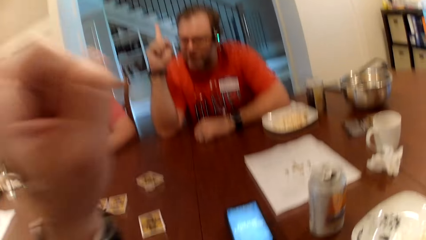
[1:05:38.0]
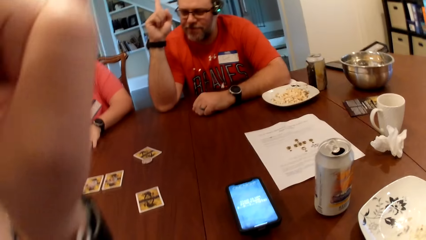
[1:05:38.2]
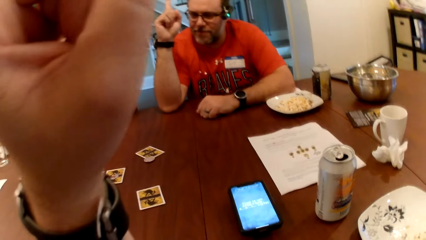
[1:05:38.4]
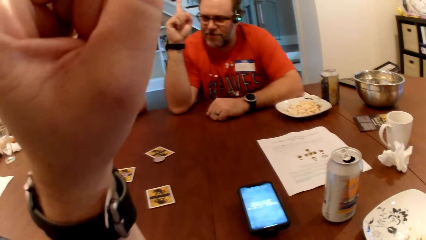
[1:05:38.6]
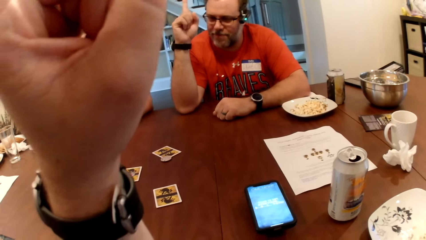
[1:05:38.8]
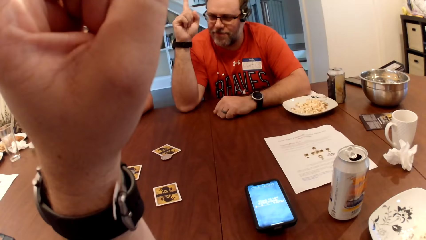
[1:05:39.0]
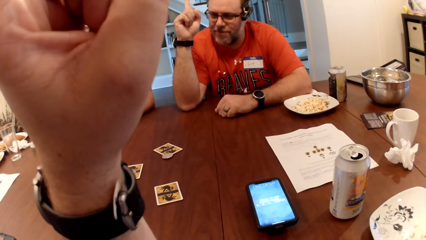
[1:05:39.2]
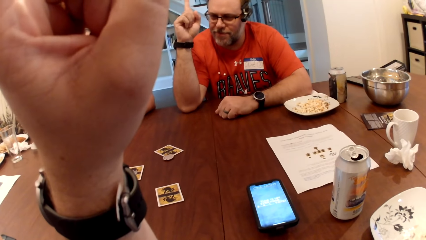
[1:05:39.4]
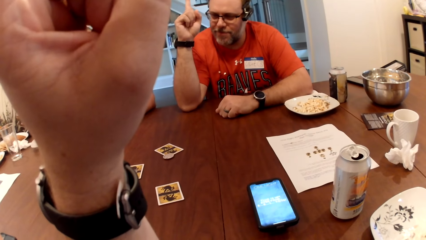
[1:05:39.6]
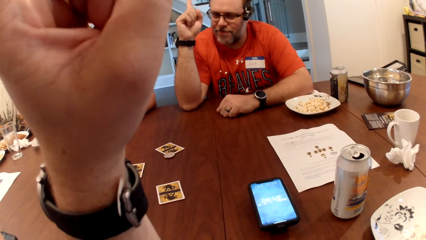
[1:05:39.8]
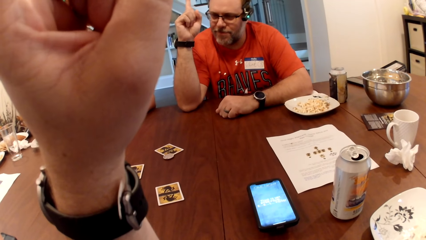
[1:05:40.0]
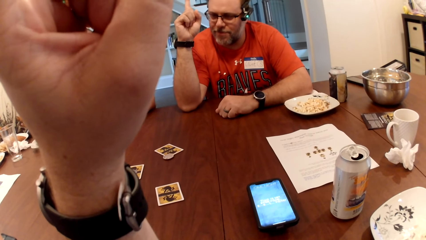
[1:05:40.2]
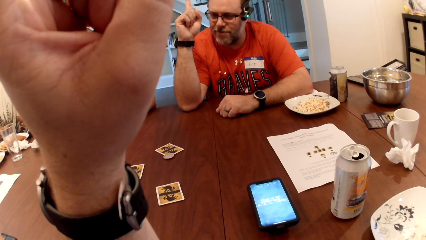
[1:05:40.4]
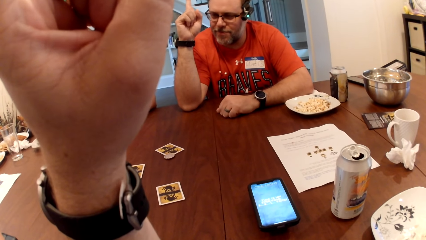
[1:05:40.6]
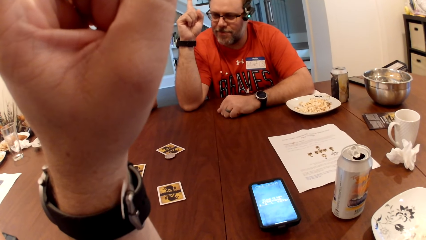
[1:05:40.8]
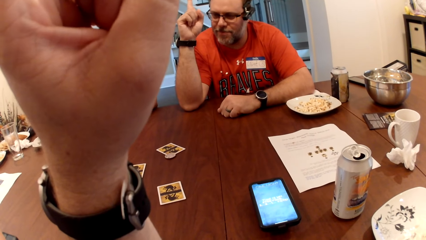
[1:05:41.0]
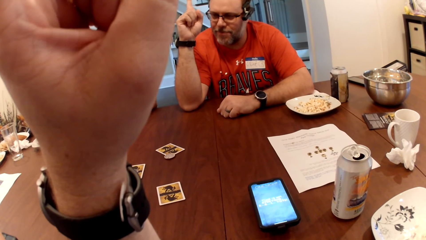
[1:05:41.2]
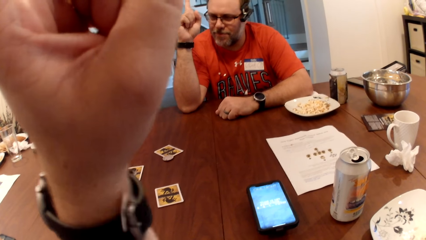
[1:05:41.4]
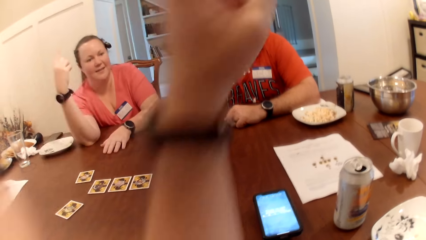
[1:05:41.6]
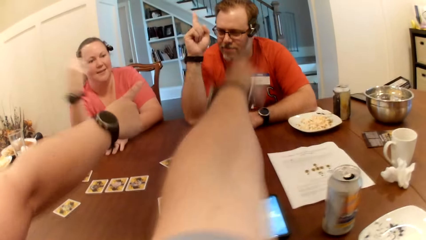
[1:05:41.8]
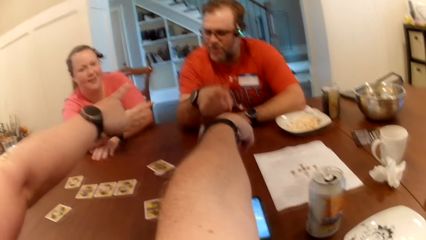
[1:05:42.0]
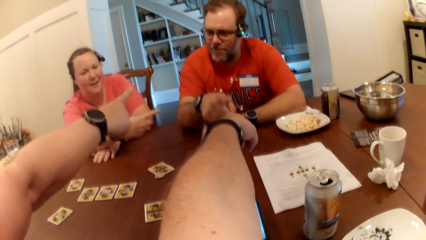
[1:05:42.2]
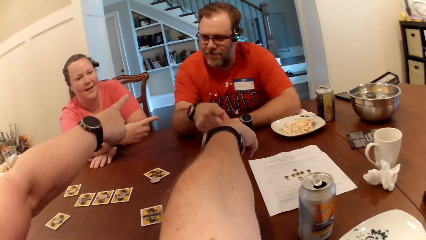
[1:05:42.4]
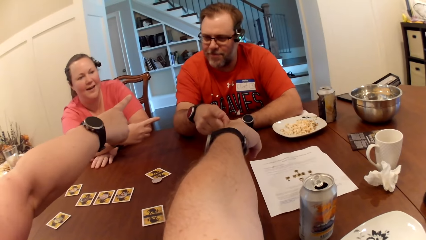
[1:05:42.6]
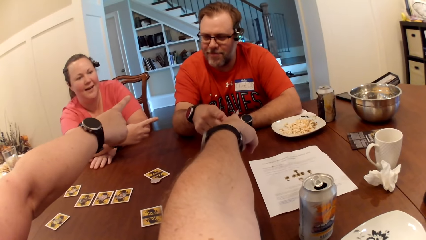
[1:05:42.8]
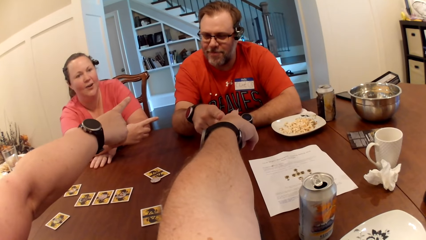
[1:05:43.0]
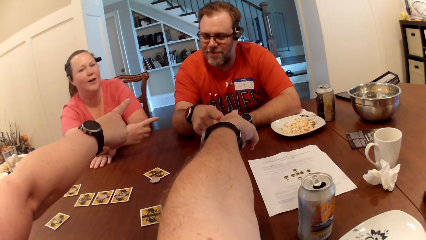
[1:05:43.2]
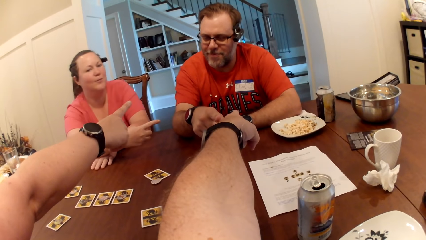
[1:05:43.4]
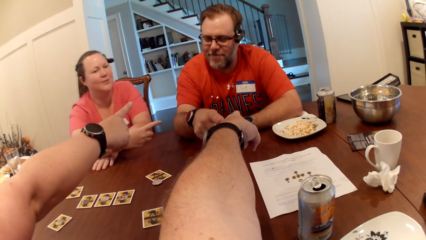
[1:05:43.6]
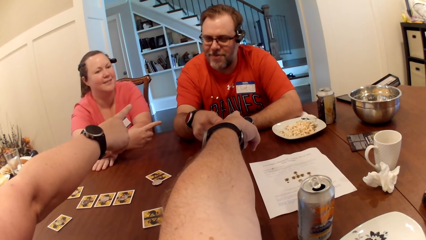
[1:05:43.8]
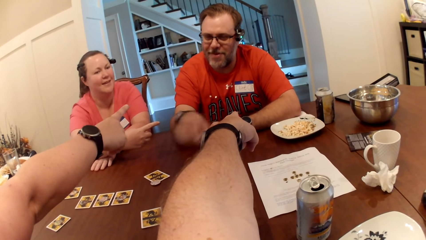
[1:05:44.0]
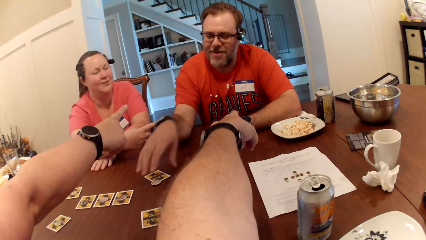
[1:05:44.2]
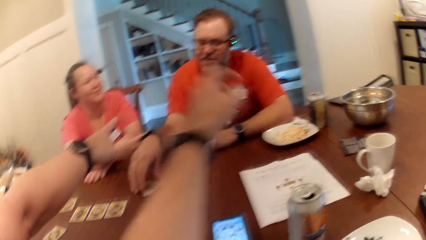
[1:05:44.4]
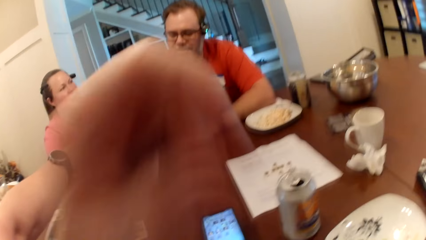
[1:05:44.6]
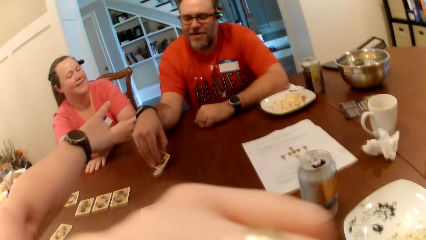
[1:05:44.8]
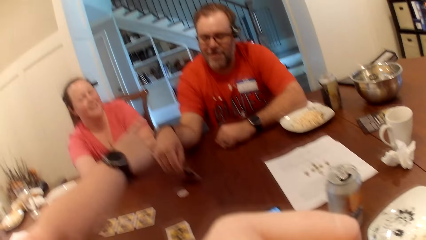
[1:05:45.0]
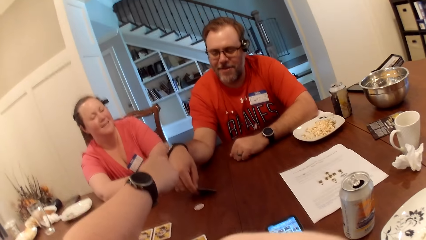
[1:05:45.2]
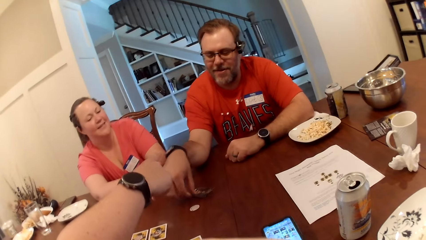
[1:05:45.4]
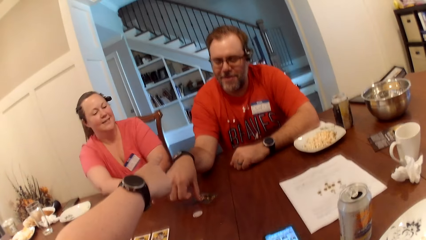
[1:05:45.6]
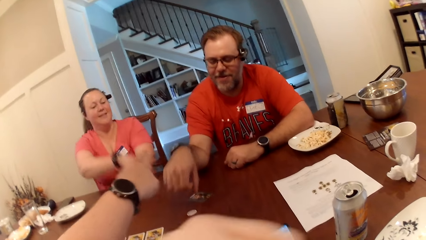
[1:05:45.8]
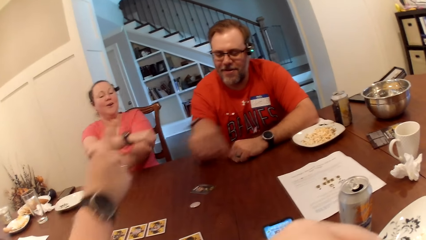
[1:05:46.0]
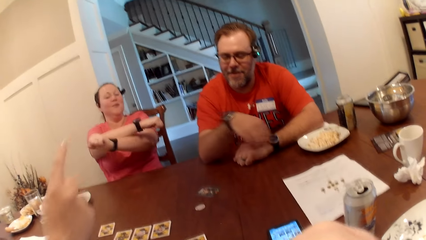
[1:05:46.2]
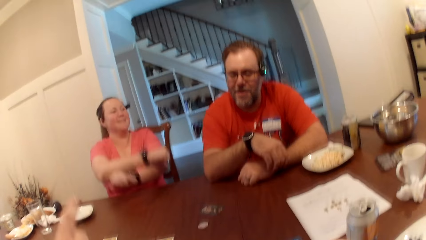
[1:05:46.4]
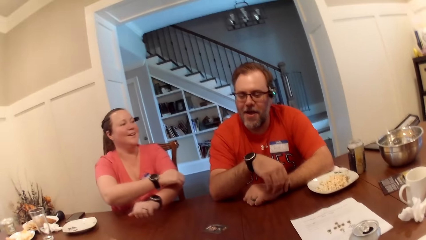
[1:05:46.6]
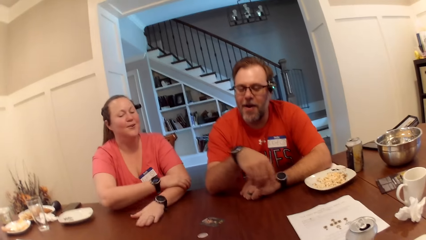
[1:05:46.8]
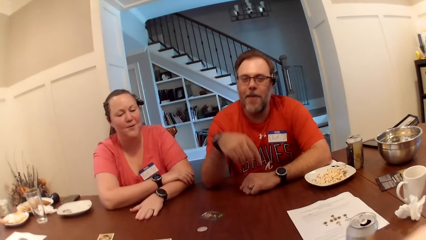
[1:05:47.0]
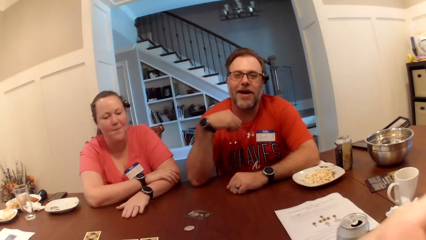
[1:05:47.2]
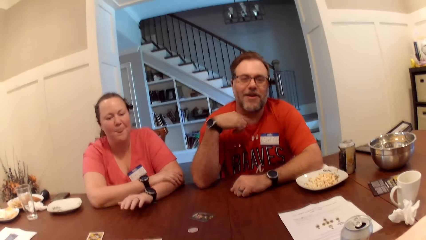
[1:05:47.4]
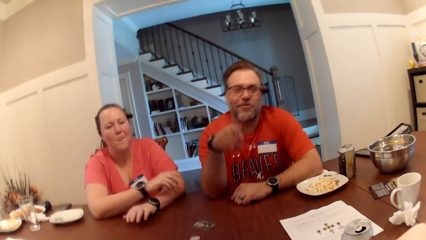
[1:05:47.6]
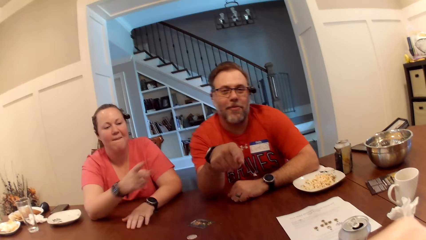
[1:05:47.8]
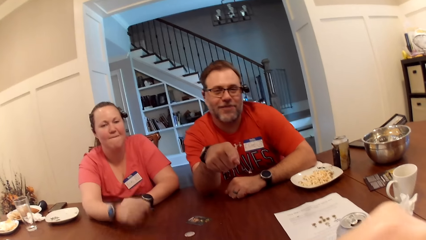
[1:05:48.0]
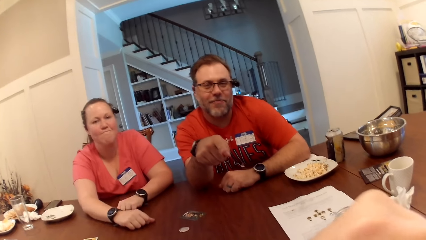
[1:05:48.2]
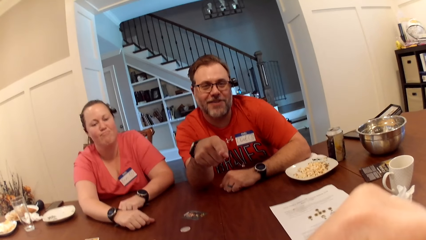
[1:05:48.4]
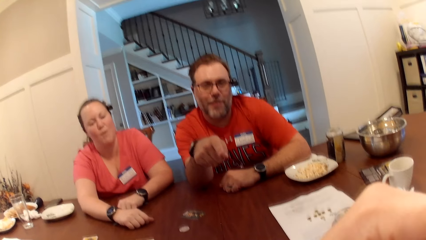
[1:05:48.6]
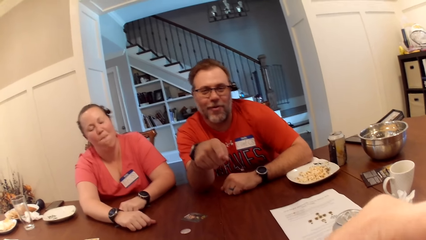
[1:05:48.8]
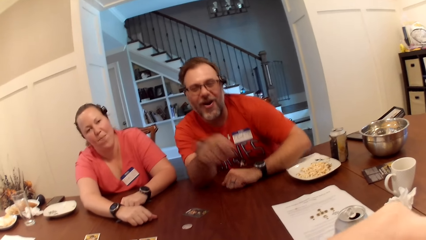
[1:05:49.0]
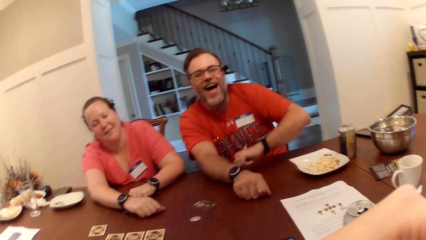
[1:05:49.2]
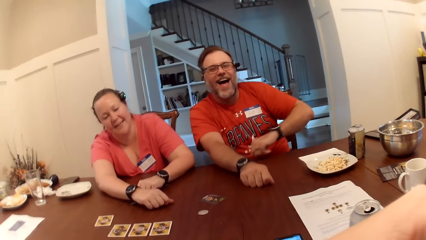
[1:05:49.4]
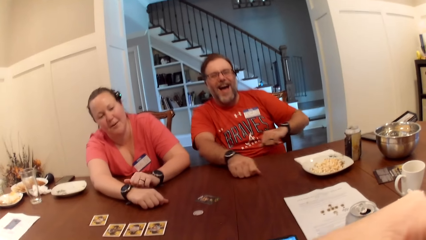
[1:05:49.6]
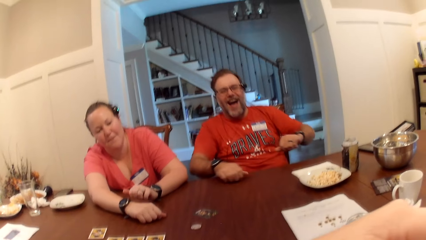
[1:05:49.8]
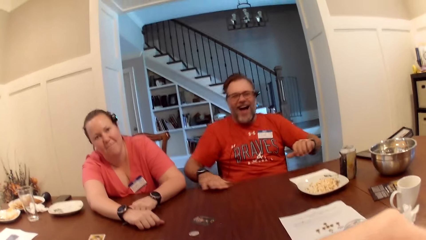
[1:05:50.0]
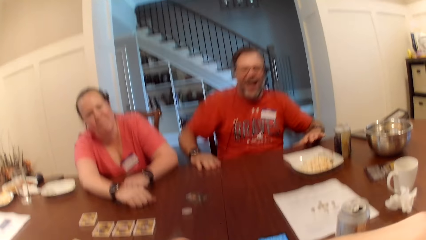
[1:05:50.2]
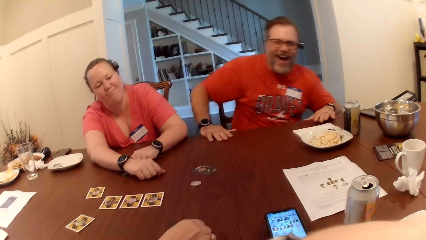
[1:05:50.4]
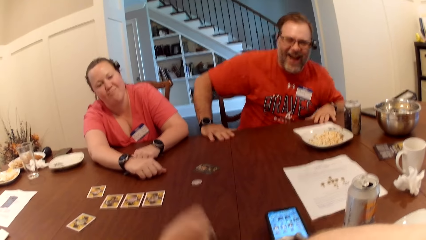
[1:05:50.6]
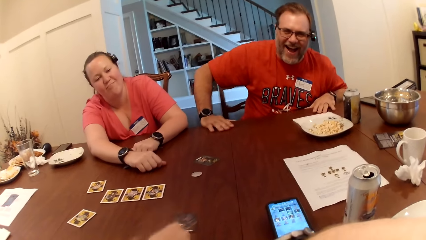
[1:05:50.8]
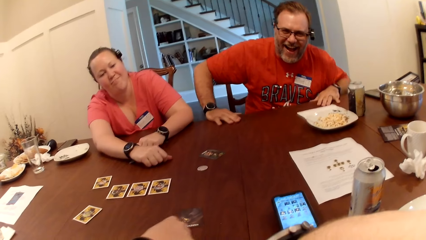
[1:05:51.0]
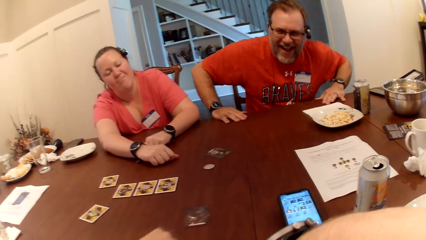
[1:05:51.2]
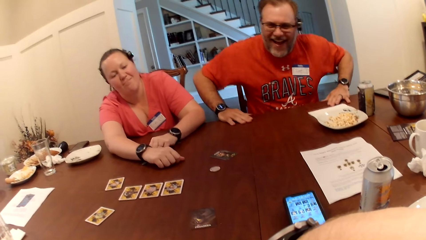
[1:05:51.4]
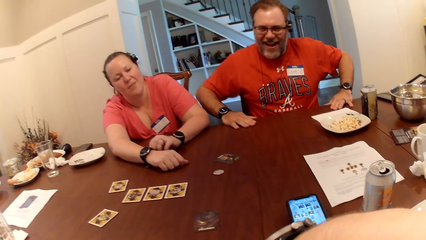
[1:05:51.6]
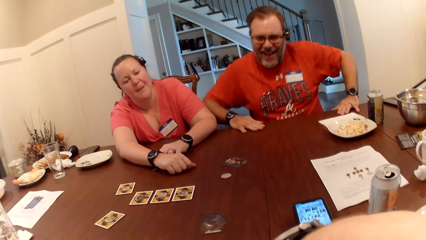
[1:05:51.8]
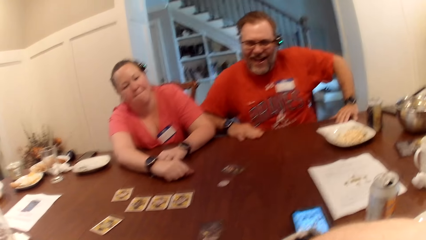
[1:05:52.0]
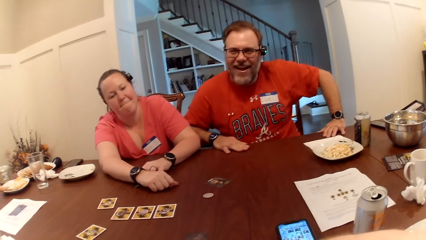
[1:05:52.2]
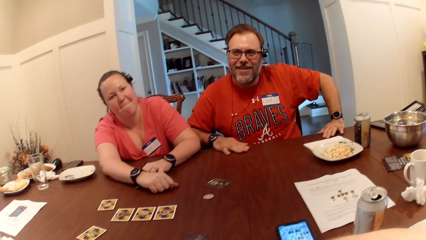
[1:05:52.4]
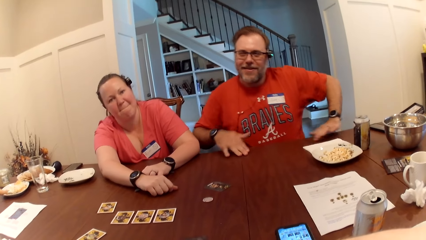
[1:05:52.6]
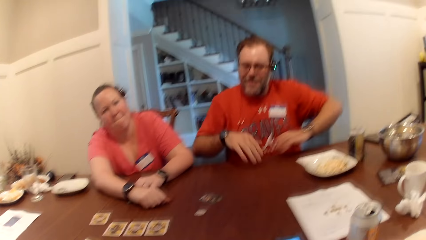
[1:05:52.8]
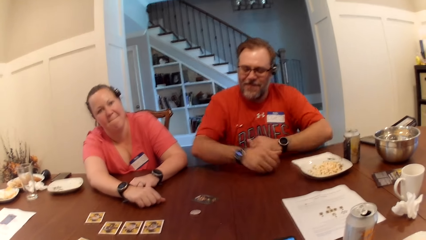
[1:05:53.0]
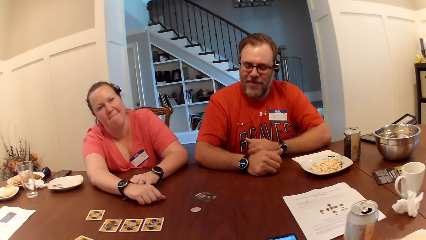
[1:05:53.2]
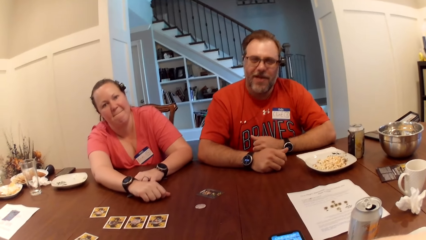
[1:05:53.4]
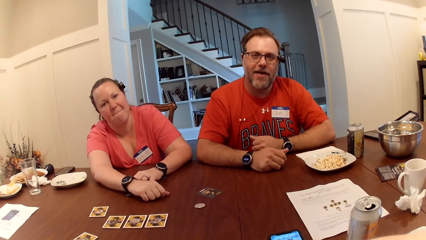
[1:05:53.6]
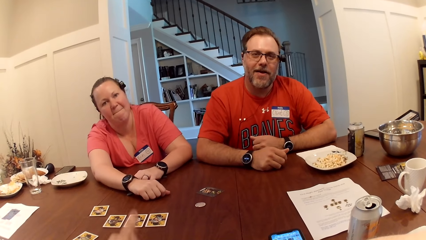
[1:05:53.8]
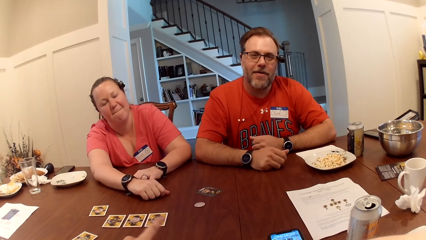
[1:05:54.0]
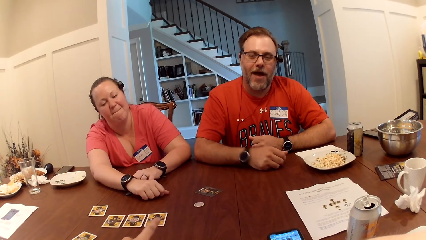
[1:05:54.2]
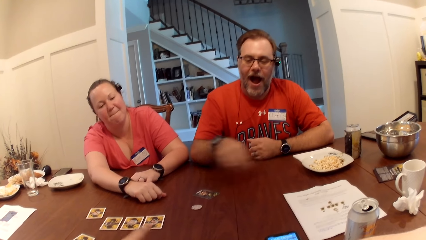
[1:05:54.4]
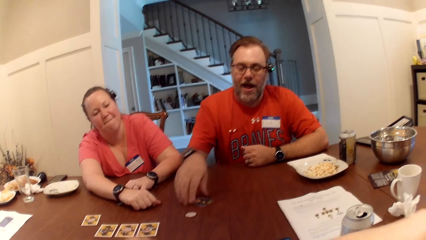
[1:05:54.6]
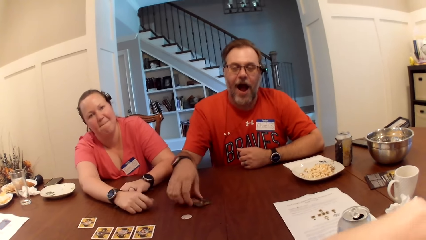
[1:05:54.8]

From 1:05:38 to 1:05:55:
The camera wearer raises a finger. A woman raises a finger. The camera wearer removes his left hand from the table. He points at a man. Another woman points at the man. The first woman points at the man. The man points at the camera wearer. The man opens a card from the table with his right hand. The first woman removes both hands from the table. The first woman places both hands on the table. The first woman leans on the table. The man points at the camera wearer. The man removes his left hand from the table. The man places his left hand on the table.
